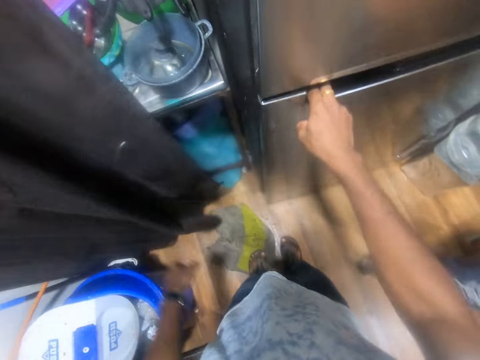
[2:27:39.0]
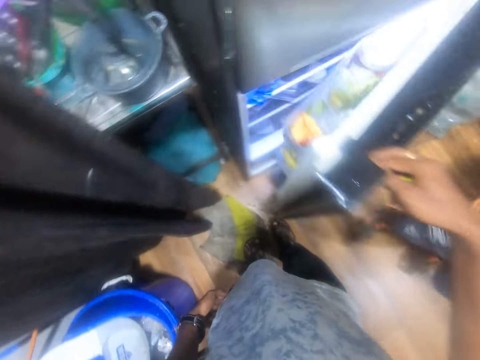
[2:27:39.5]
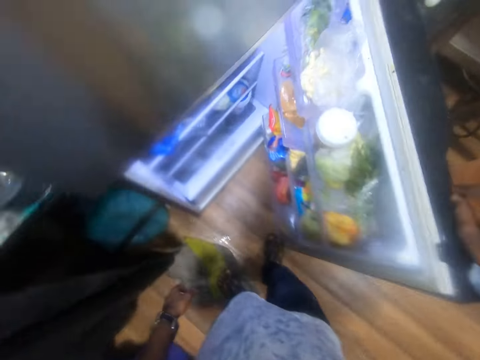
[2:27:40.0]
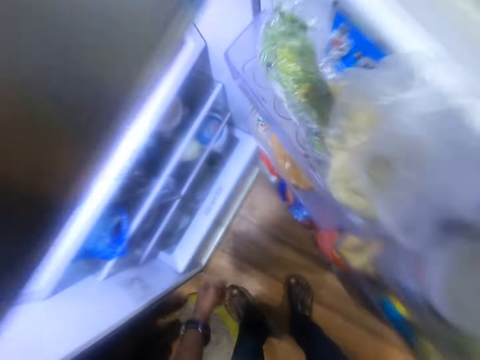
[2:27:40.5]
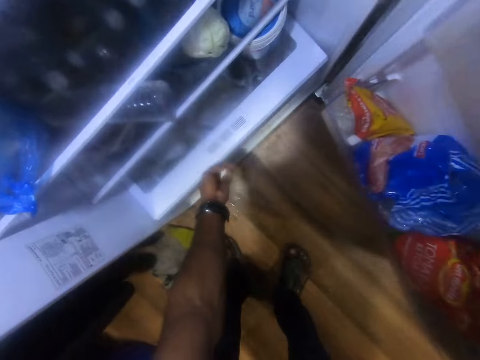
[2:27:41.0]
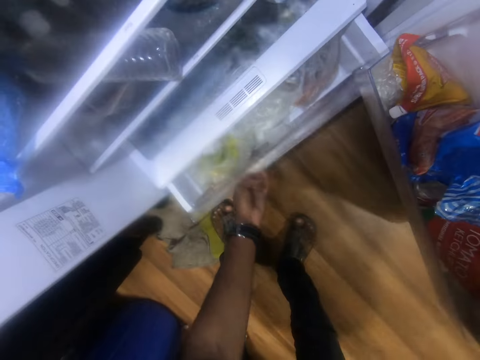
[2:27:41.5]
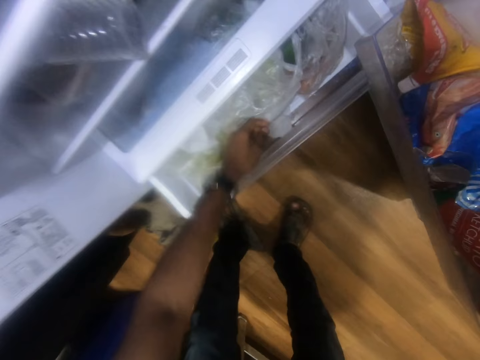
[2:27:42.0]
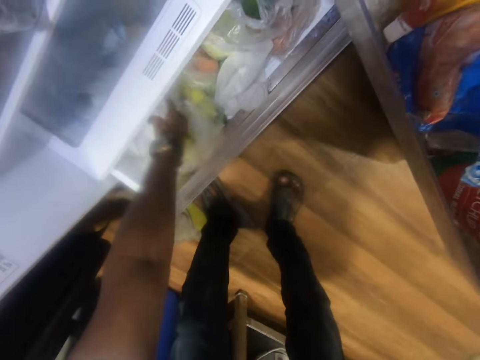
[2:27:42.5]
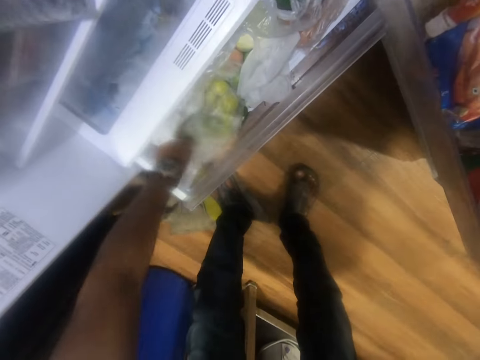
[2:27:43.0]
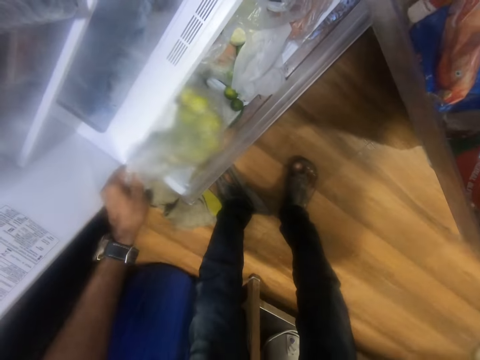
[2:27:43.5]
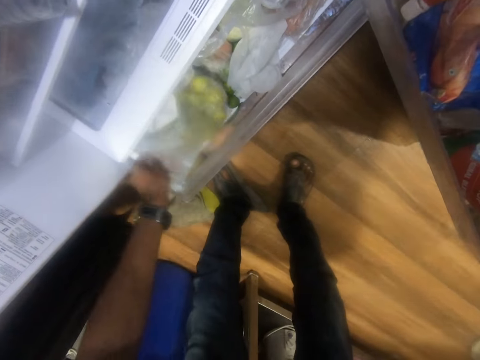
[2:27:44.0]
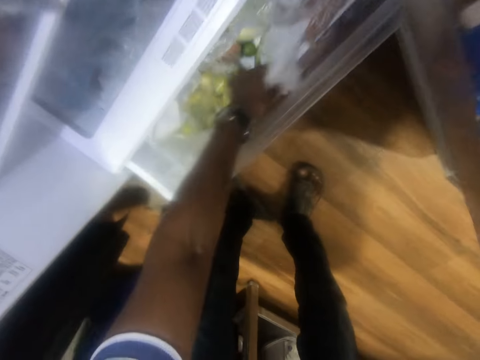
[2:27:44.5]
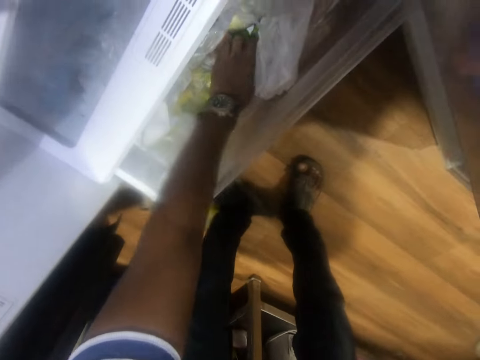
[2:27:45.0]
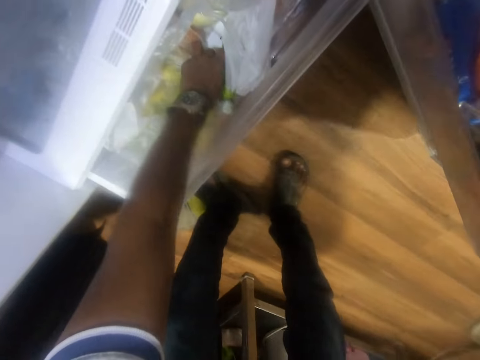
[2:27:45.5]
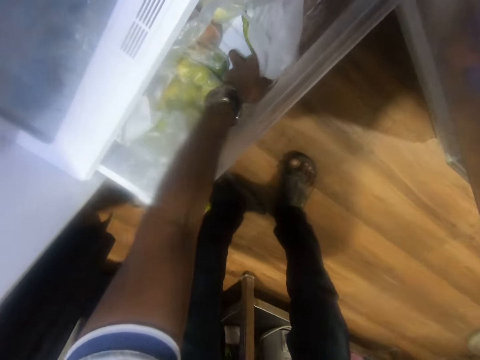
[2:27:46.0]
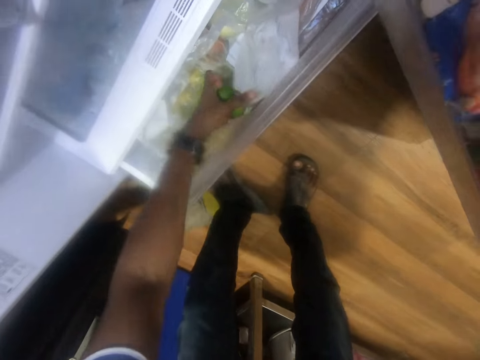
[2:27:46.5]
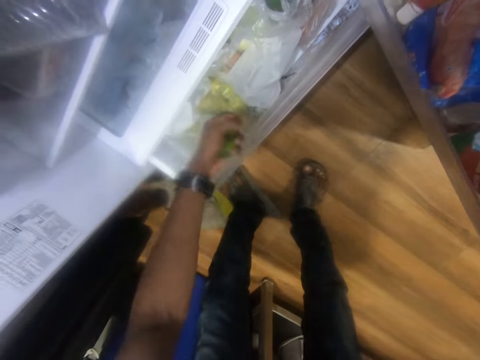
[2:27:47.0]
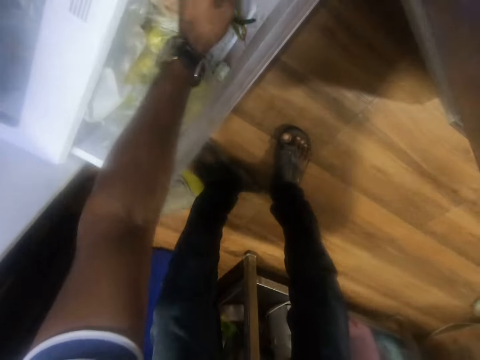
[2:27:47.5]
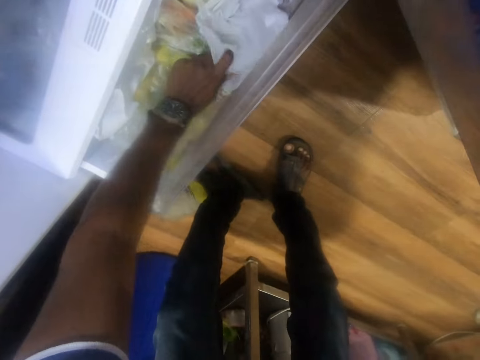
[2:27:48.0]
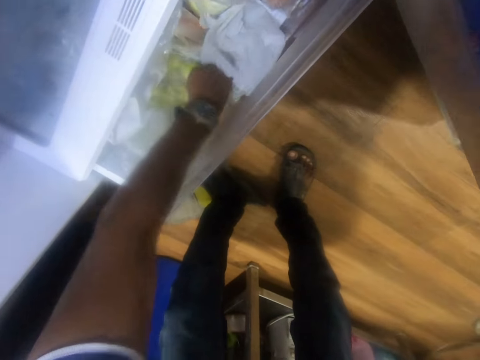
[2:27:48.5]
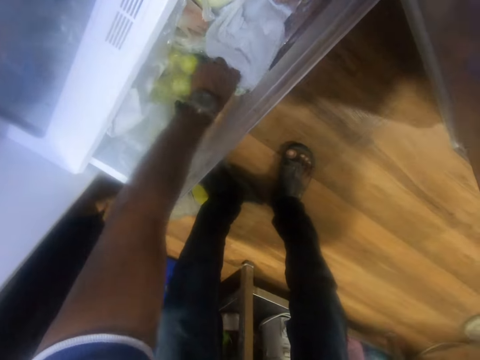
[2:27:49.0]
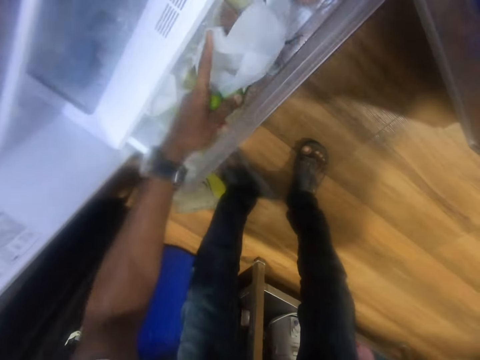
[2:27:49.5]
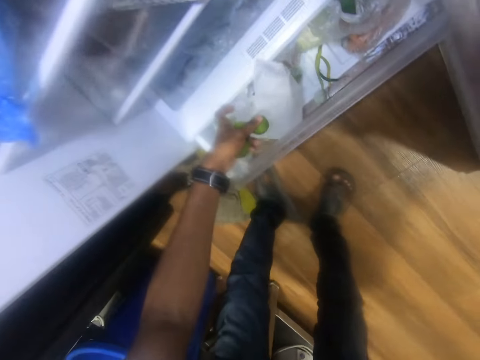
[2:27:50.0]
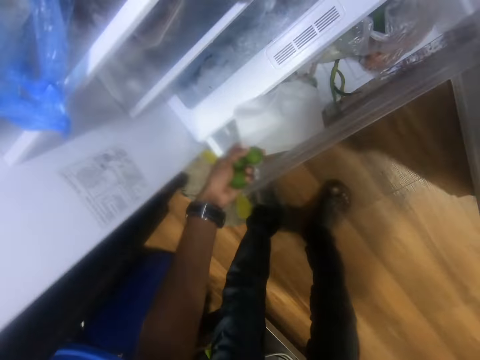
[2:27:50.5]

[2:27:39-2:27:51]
The camera wearer holds the curtain with his left hand. The man interacts with the camera wearer. The camera wearer opens the fridge with his right hand. He interacts with the man. He pulls a container from the fridge with his left hand. He picks a nylon from the container inside the fridge with his left hand. He drops the nylon inside the container in the fridge with his left hand. He picks some limes from the container in the fridge with his left hand.

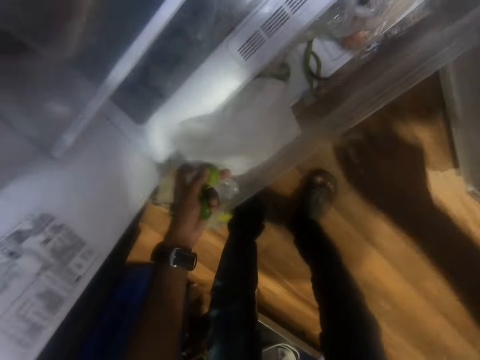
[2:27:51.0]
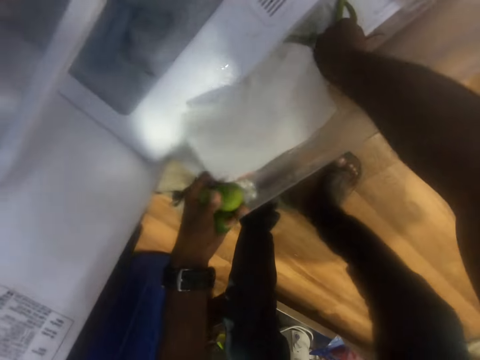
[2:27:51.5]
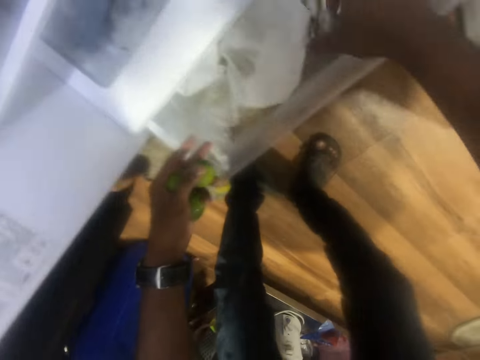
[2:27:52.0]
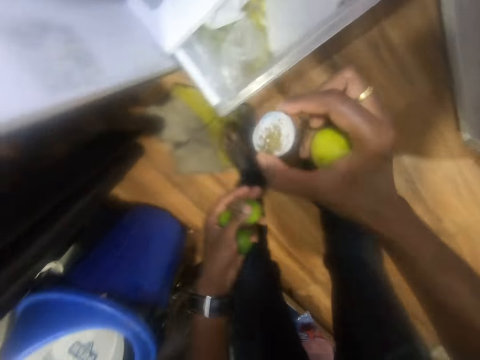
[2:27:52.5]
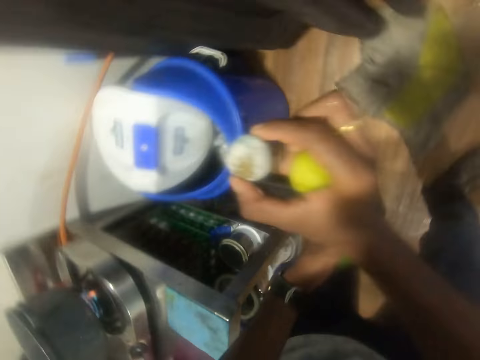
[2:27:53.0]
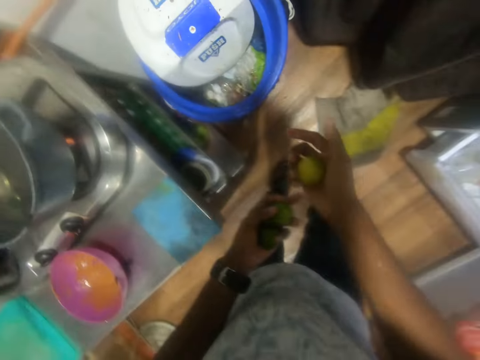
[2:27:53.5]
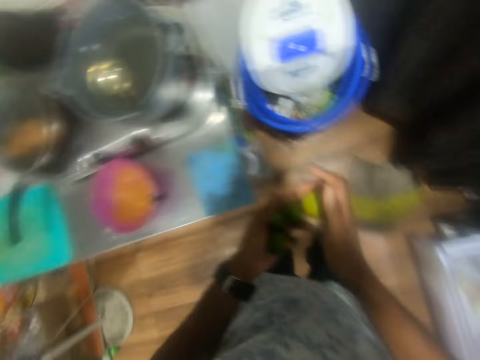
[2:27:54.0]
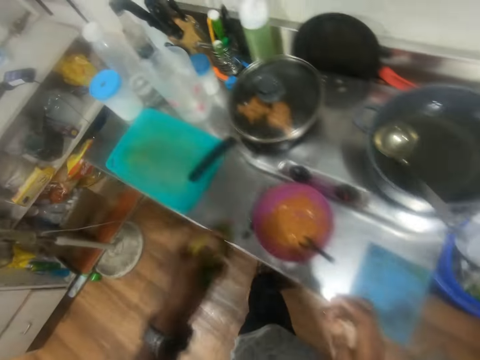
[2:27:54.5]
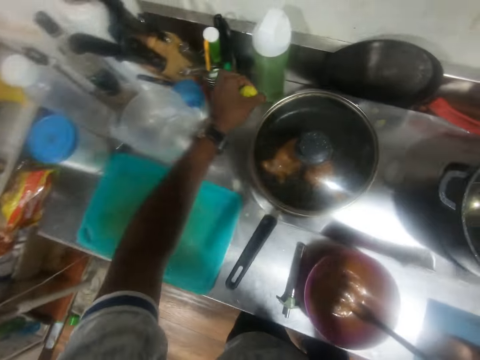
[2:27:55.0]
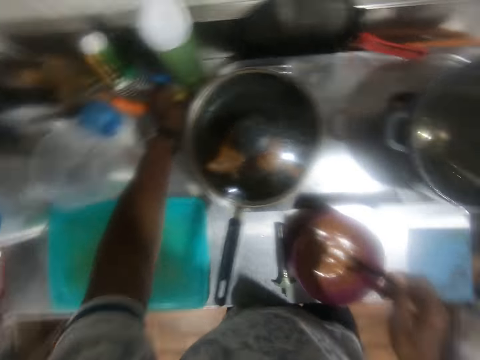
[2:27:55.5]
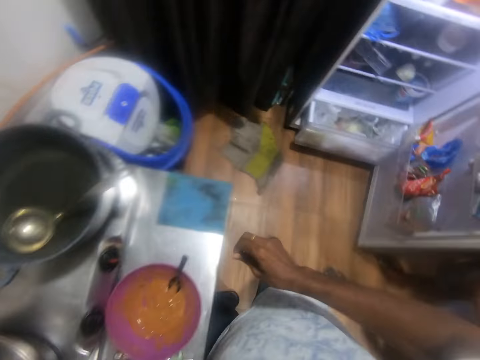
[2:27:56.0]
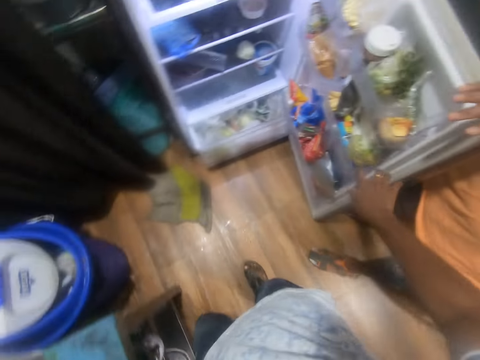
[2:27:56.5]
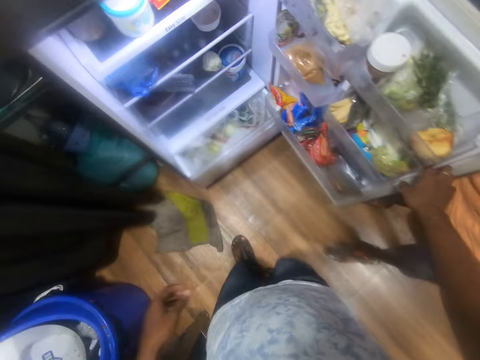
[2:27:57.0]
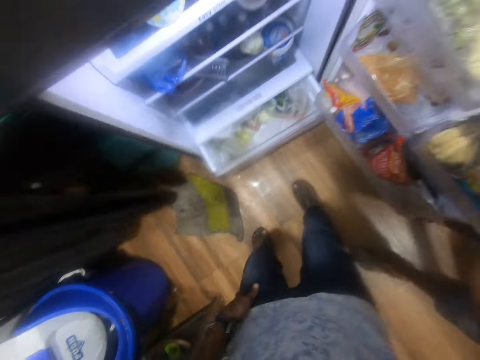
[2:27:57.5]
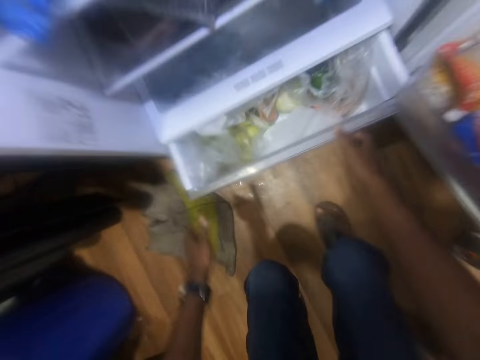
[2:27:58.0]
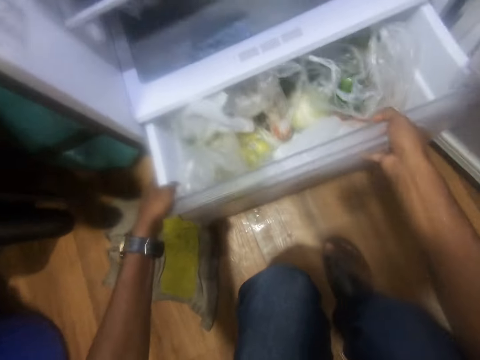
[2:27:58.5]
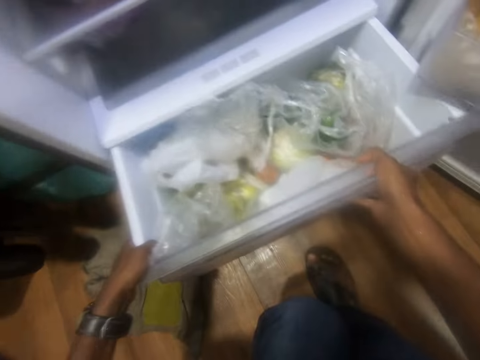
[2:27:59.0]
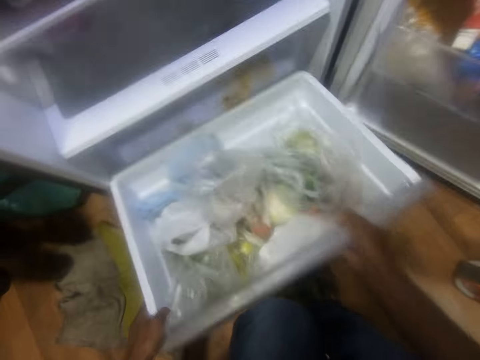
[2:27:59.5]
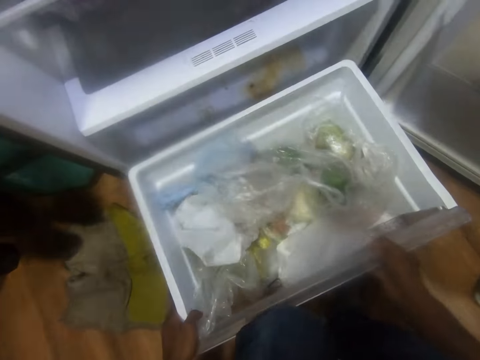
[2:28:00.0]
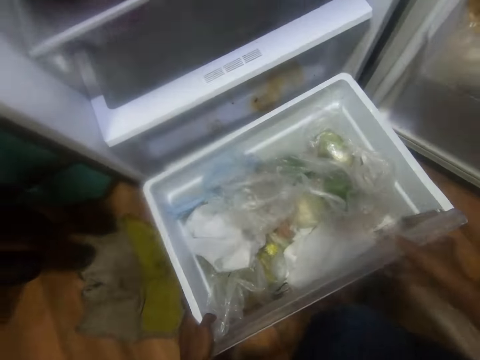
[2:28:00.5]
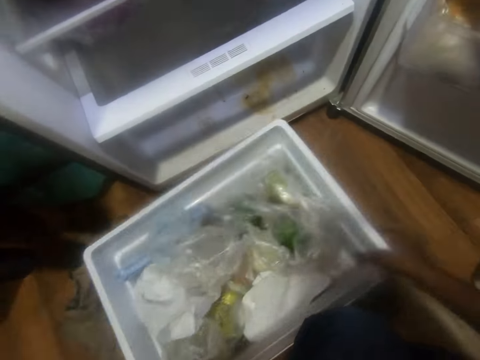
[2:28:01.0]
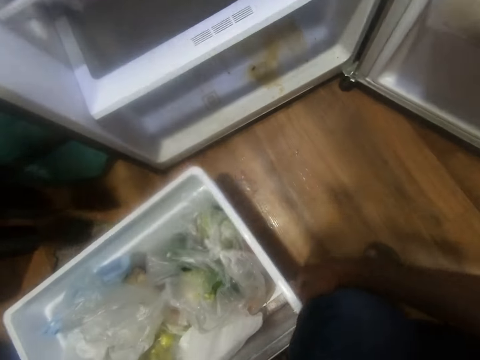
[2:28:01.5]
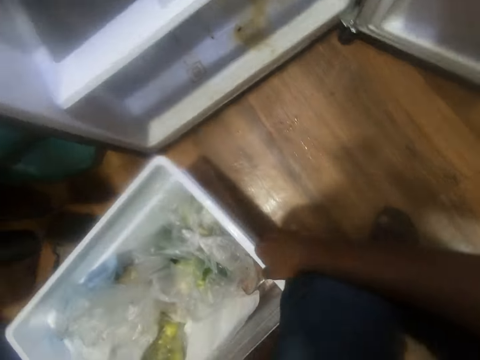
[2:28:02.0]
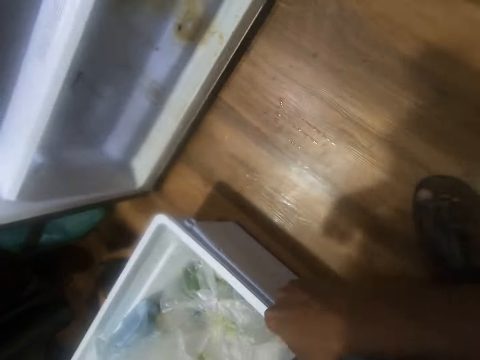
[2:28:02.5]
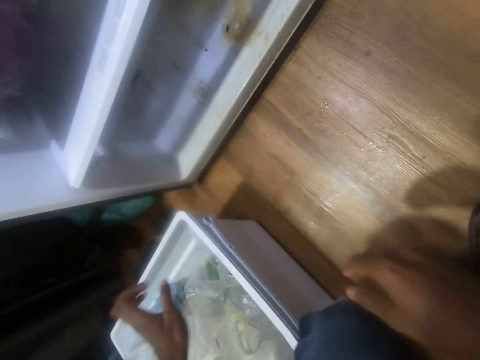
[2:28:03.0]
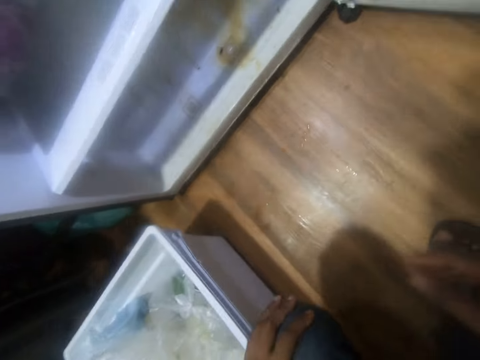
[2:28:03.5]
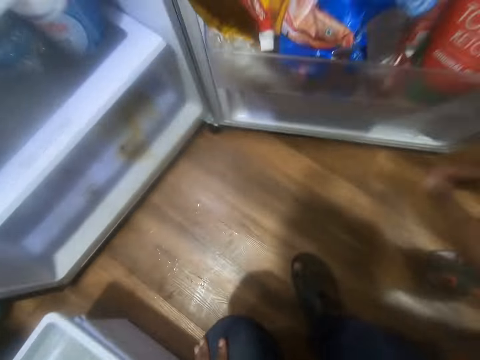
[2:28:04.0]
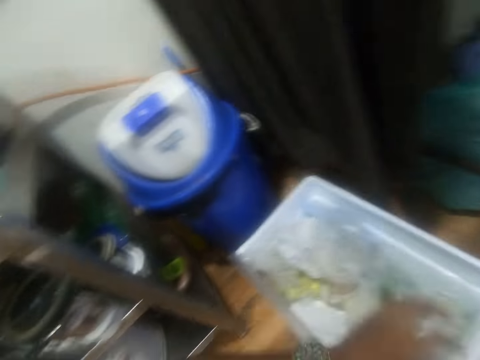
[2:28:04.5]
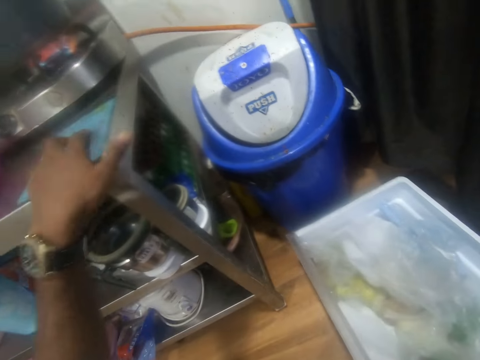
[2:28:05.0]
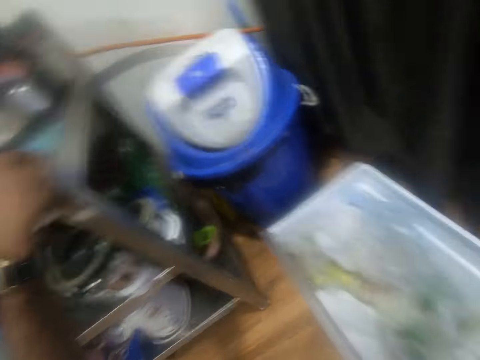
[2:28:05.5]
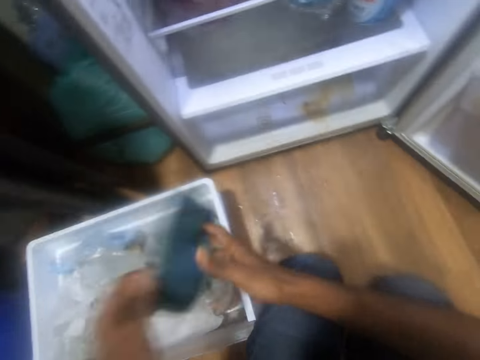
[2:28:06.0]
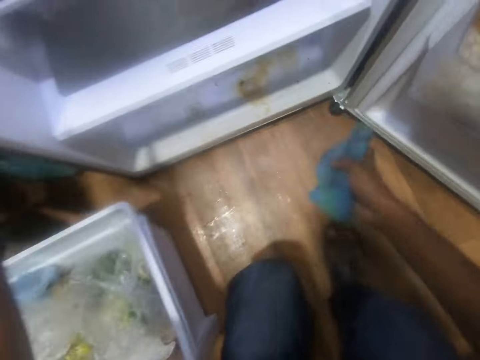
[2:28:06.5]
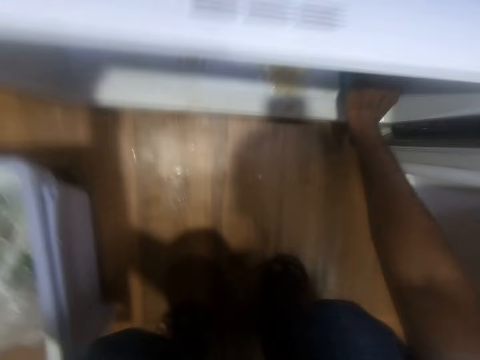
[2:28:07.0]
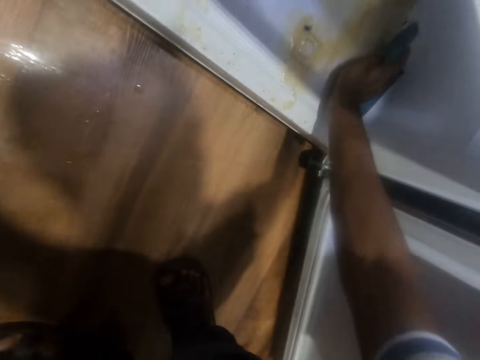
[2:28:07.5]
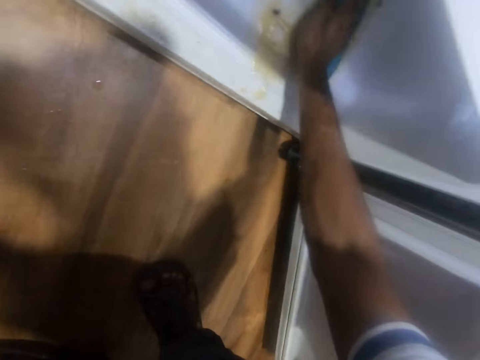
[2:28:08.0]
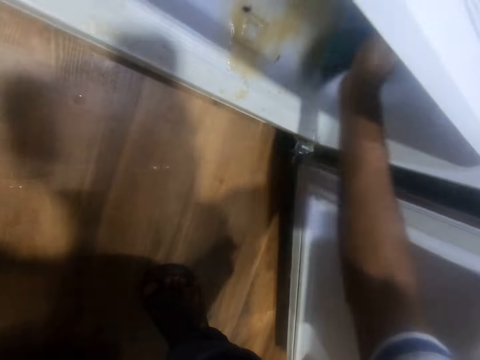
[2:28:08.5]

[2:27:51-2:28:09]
The man takes something in the fridge crisper. The camera wearer picks a rotten lime from the container in the fridge with his right hand. He drops the rotten lime inside the trash can on the floor with his right hand. He passes the lime from his right hand to his left hand. He drops the limes on the countertop with his left hand. The man places his right hand on the door of the fridge. The camera wearer removes the container from the fridge with both hands. He drags the container aside on the floor with both hands. He picks a napkin from the countertop with his left hand. He passes the napkin from his left hand to his right hand. He holds the fridge with his left hand. He cleans the inside of the fridge with the napkin with his right hand.
